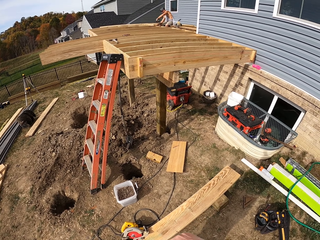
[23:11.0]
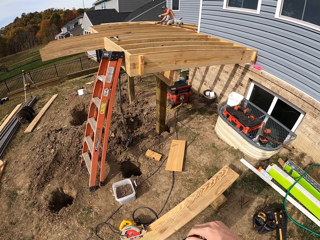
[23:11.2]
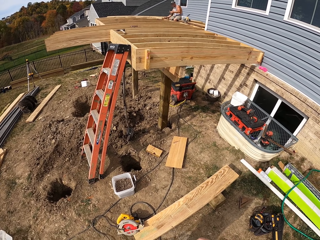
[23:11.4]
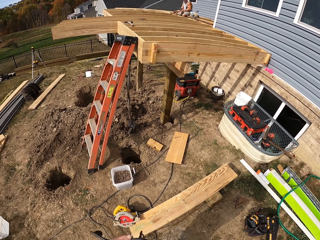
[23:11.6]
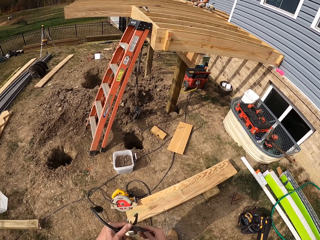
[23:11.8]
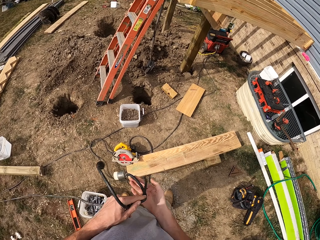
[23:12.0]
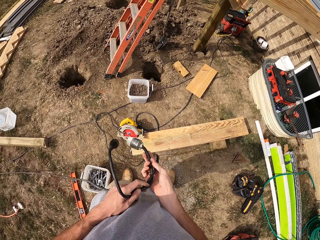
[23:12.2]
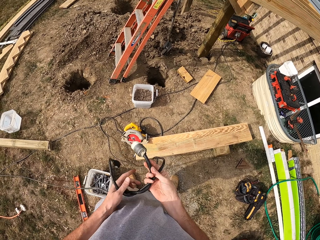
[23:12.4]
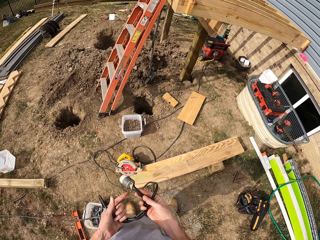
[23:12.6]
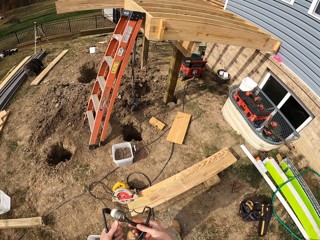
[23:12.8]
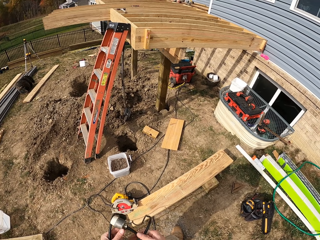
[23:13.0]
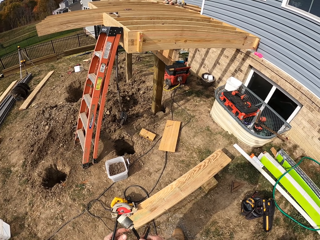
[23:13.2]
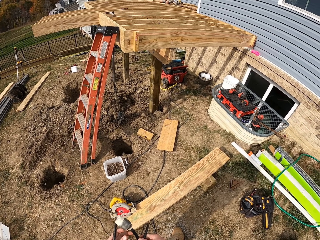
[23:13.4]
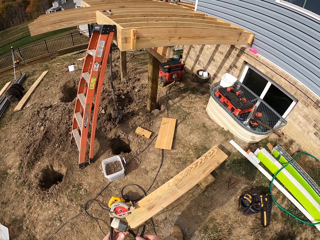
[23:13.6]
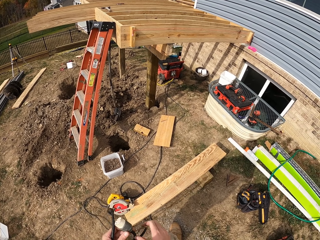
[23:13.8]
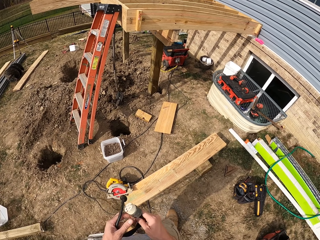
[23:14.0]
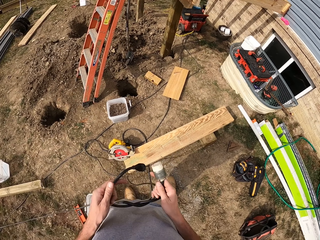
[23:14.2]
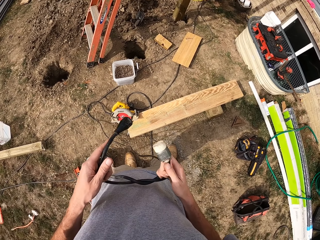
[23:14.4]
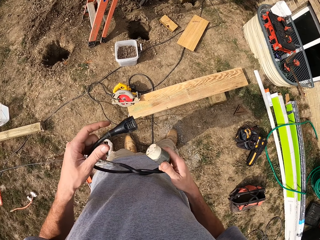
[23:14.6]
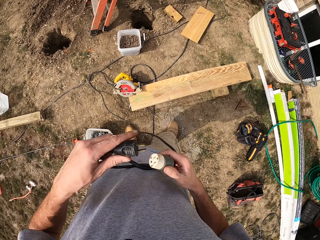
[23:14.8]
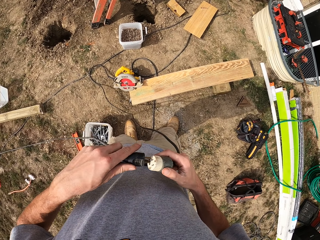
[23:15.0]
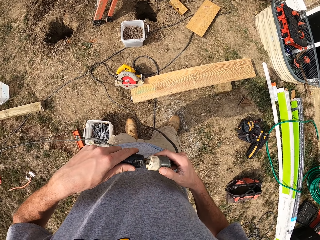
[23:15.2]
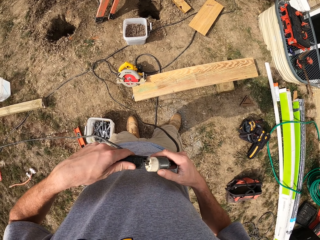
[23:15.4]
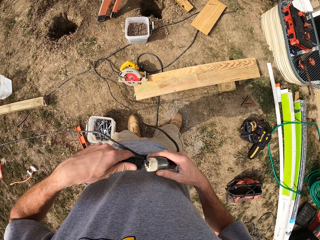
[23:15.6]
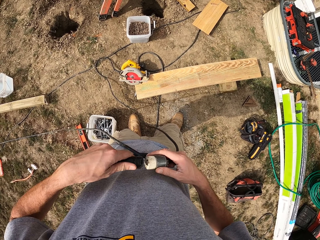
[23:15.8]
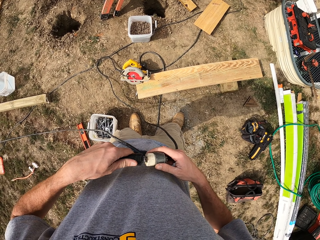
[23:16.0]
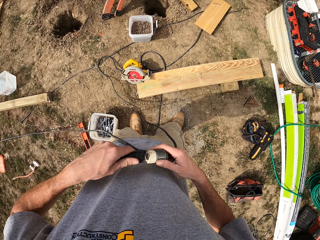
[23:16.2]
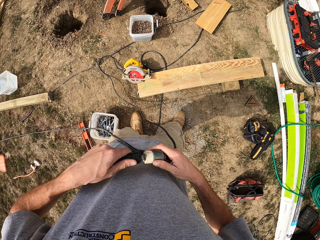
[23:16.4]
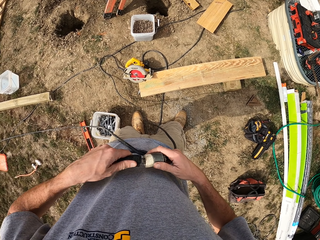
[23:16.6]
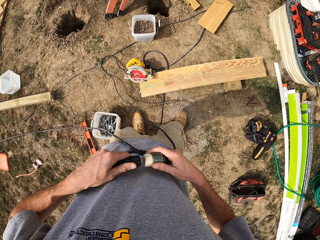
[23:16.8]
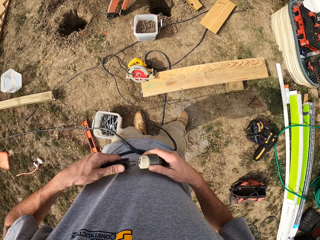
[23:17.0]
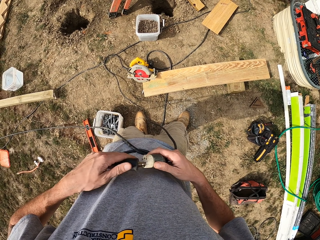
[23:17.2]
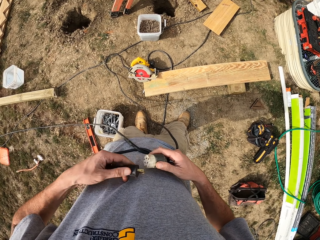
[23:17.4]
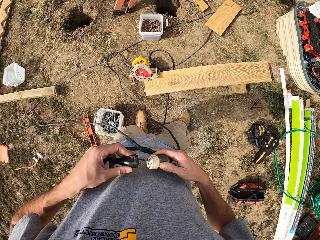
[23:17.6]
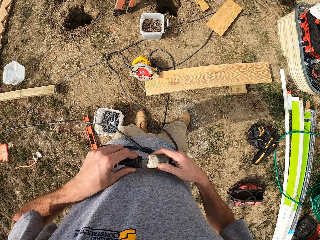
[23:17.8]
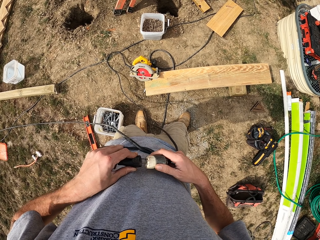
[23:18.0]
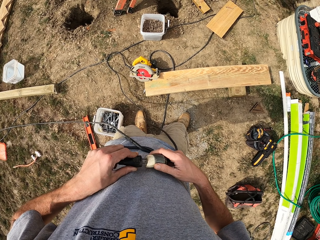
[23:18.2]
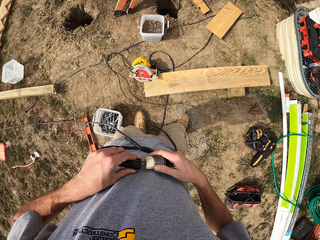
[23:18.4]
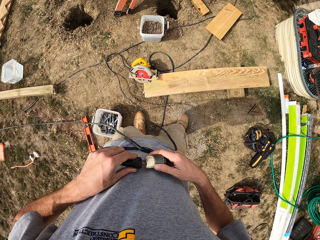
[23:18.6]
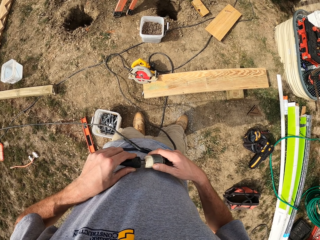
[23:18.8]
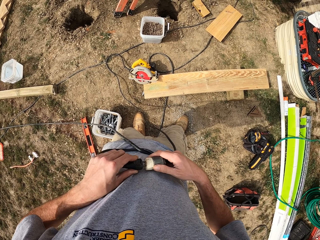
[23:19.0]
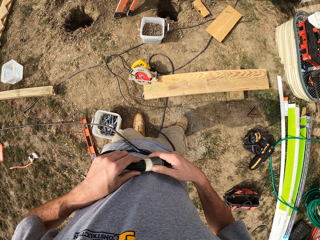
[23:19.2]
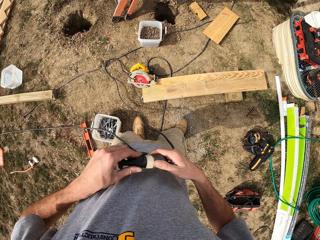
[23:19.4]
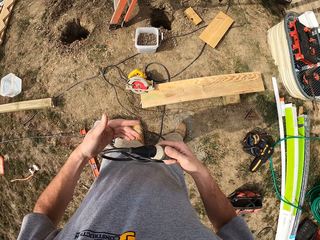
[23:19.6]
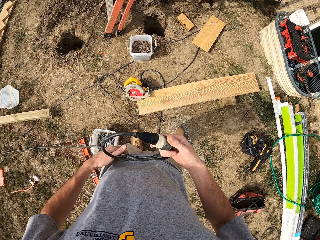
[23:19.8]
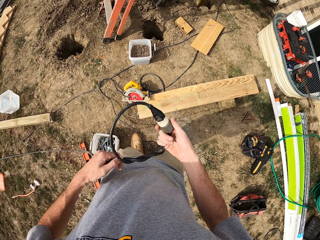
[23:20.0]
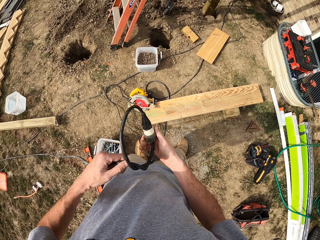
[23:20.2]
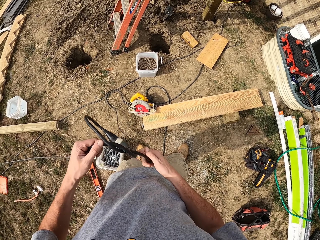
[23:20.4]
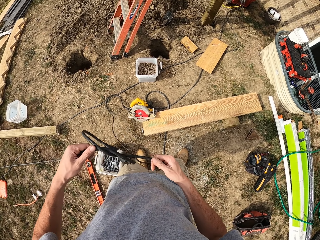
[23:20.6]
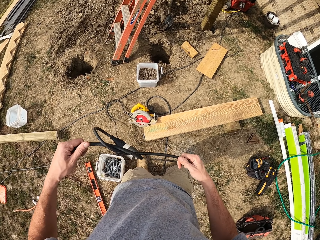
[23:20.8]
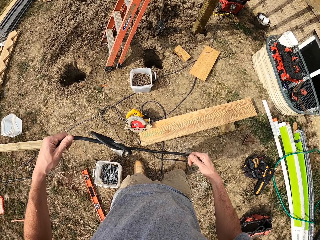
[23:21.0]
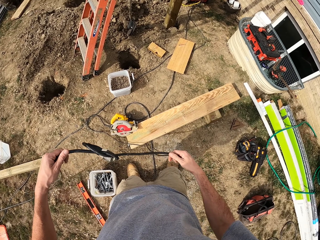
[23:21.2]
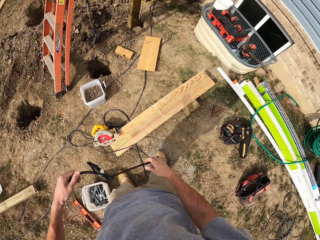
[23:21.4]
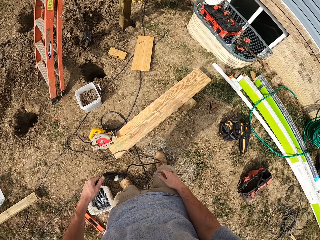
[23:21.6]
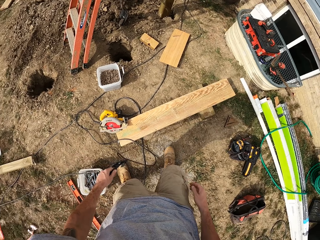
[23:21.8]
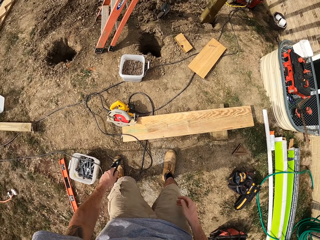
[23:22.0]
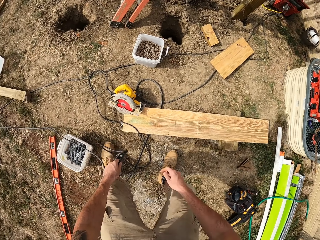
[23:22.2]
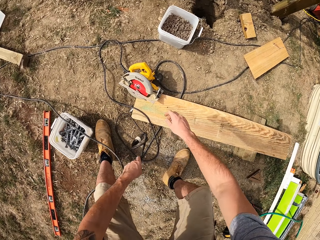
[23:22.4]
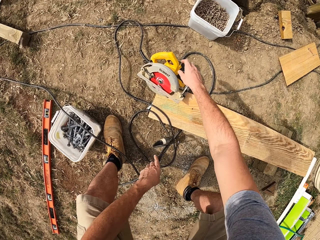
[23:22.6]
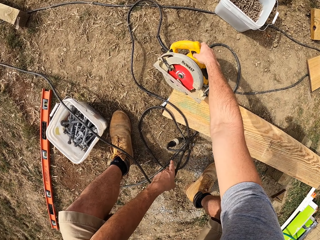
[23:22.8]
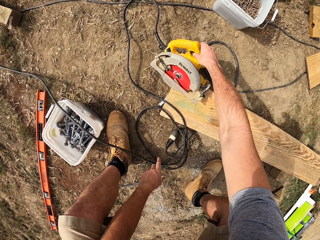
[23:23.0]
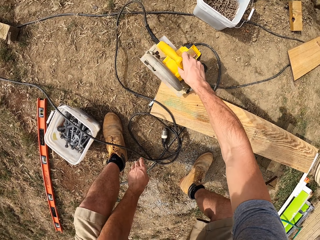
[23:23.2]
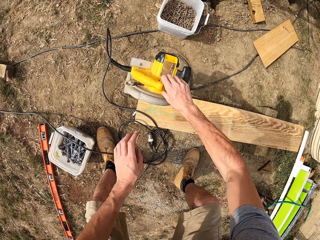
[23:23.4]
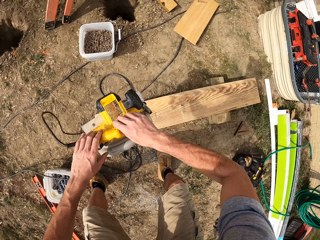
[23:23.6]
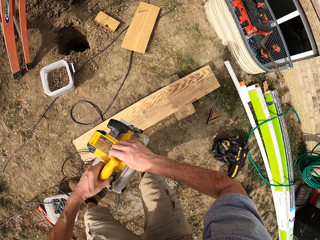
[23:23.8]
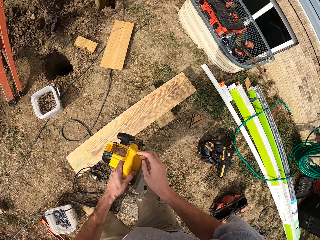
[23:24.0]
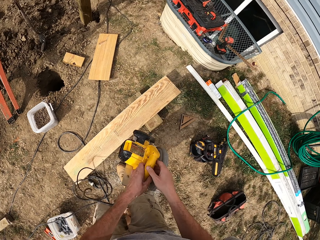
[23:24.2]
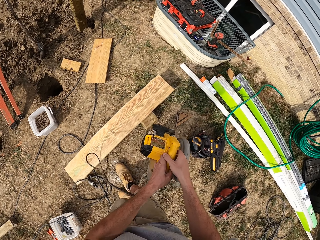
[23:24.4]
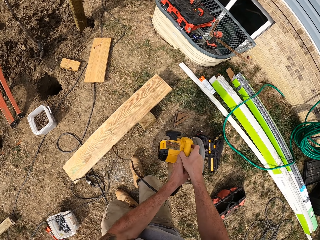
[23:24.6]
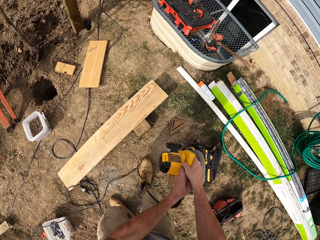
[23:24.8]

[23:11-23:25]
The camera wearer puts the cable in the socket. They connect the cables to the other. They tie the cables. They drop the cable to the ground. They pick up a circular saw.

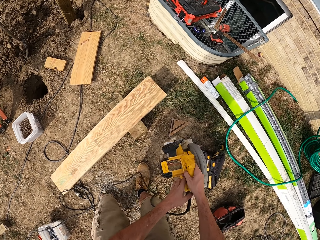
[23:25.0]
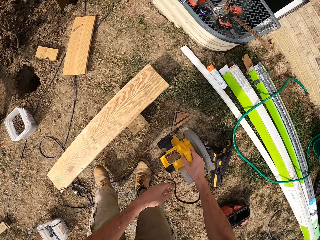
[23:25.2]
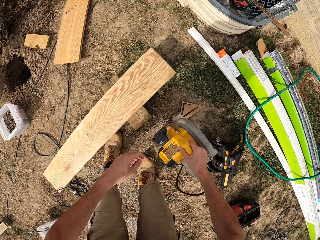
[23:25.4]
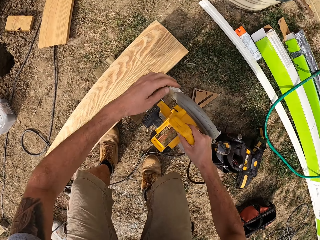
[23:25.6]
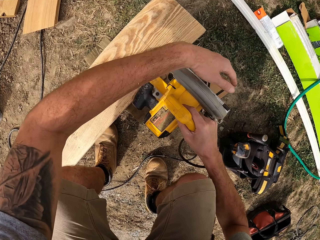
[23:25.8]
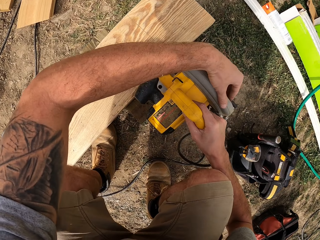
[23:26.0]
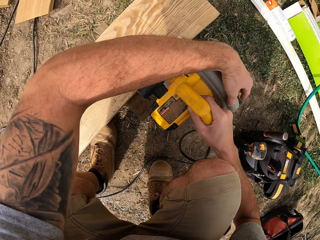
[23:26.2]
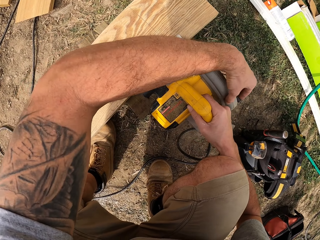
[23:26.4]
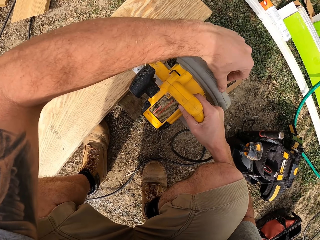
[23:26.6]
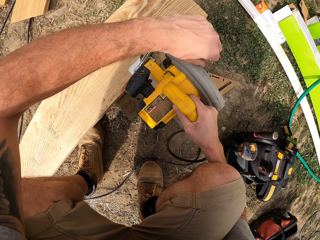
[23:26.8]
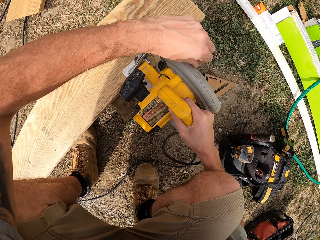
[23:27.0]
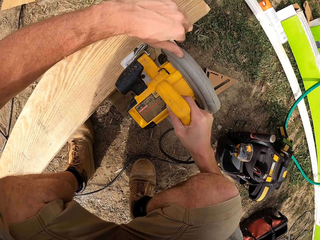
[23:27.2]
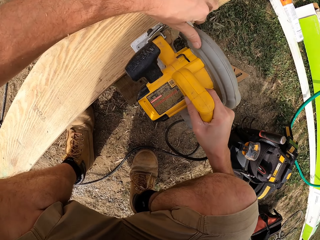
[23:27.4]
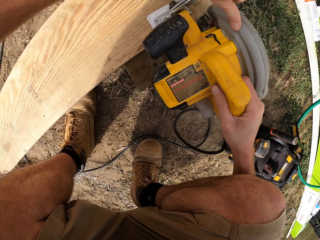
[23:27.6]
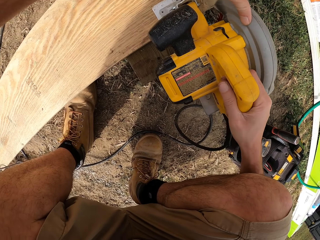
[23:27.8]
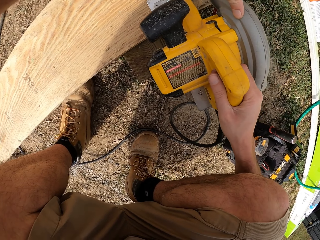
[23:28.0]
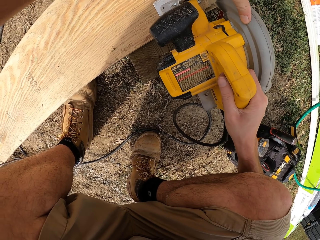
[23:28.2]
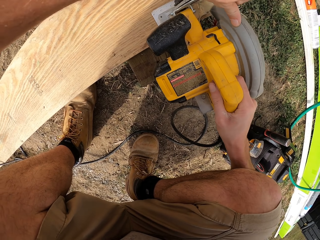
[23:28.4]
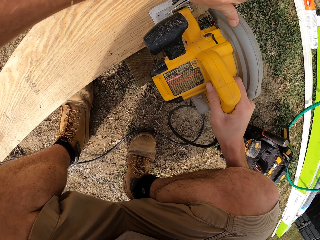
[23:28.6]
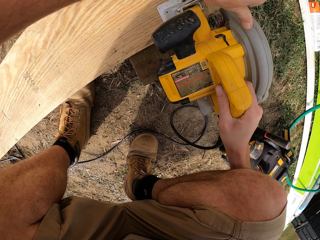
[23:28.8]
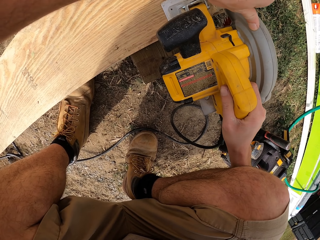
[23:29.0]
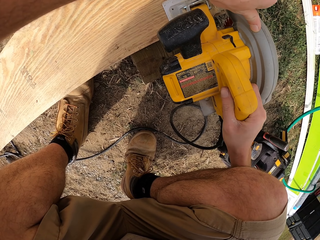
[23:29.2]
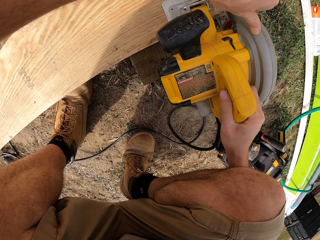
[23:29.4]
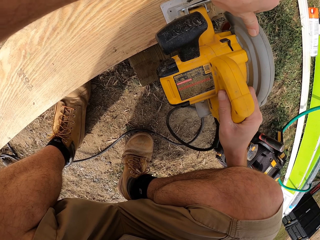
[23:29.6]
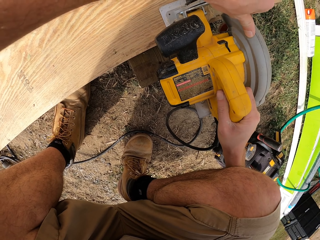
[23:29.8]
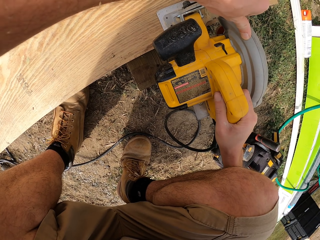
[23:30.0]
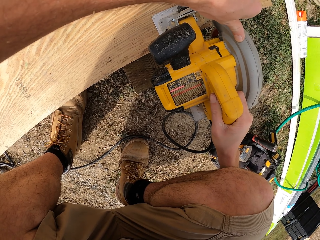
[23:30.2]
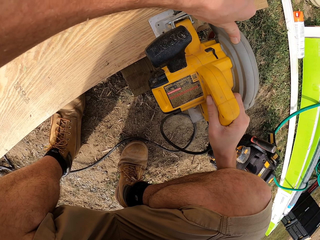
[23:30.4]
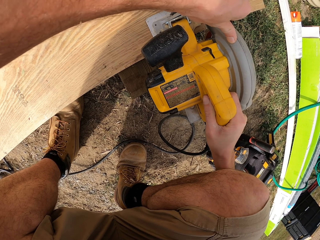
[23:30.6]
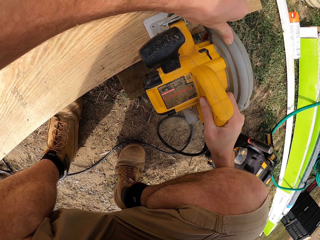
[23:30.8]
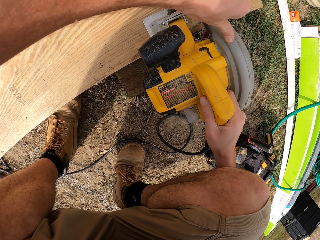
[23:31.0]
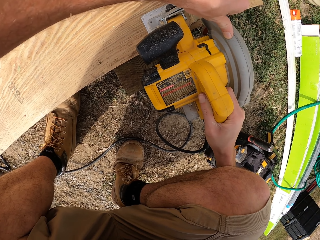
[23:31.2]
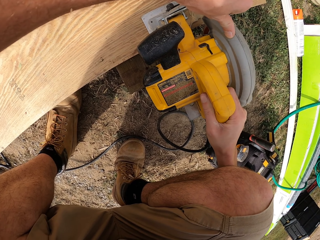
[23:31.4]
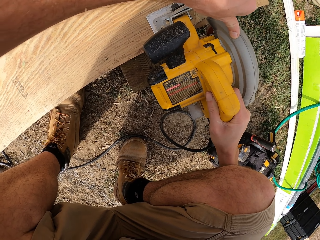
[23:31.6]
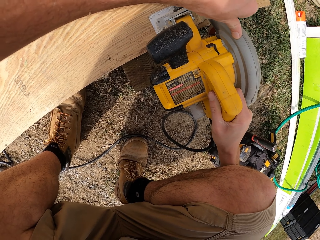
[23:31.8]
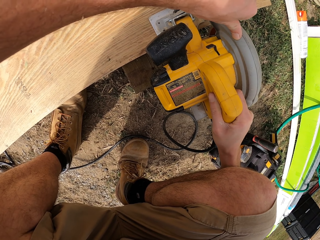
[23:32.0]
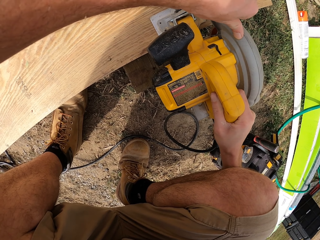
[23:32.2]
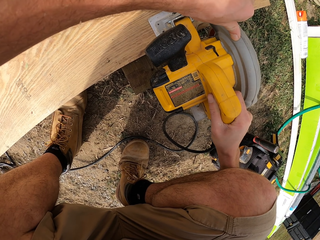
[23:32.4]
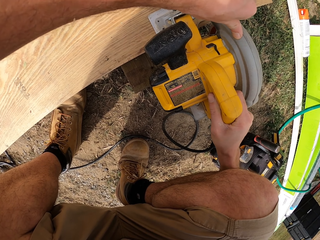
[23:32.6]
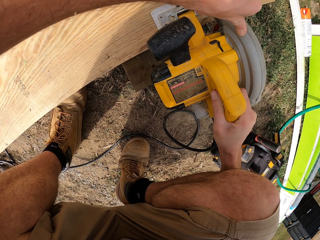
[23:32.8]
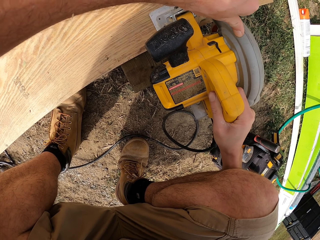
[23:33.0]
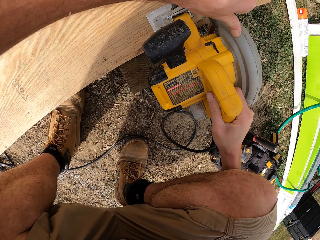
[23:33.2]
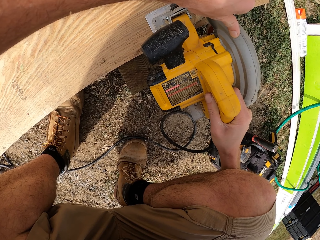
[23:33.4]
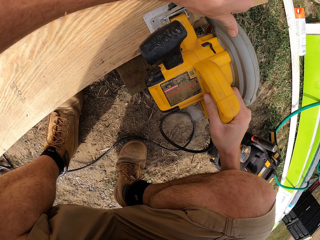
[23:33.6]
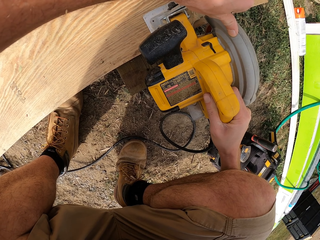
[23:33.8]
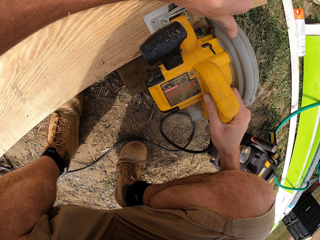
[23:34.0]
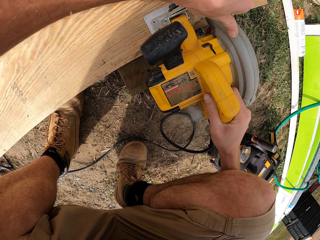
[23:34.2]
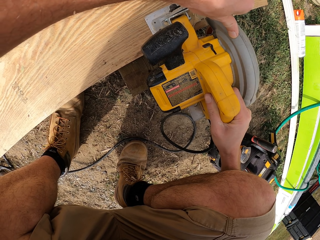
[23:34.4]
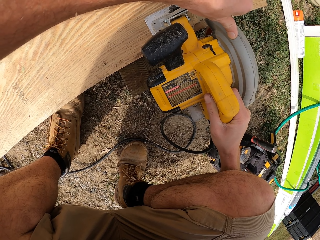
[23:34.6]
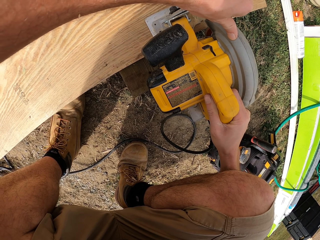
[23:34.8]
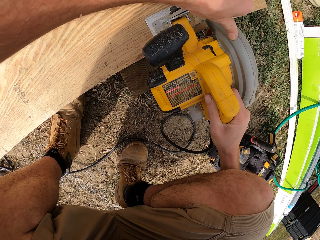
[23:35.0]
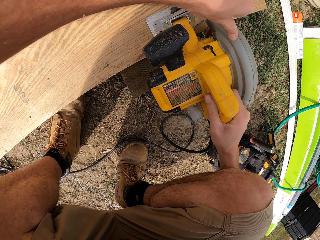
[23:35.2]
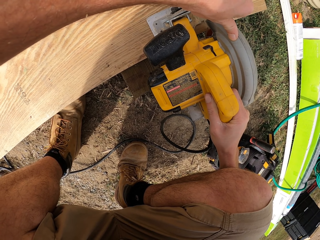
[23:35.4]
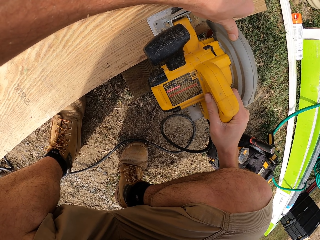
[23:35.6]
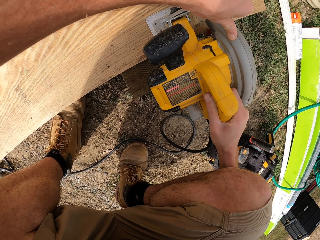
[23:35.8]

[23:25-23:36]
The camera wearer starts the circular saw. They cut the wood with the circular saw.
